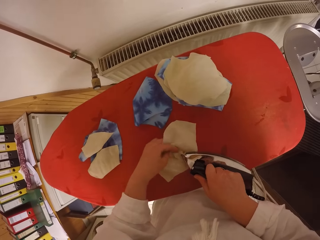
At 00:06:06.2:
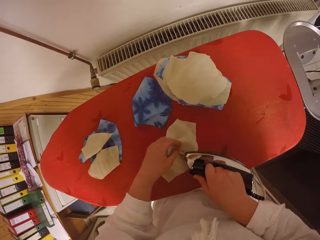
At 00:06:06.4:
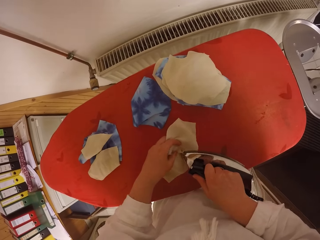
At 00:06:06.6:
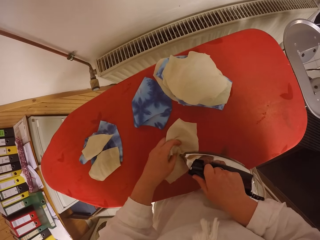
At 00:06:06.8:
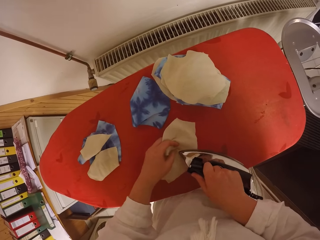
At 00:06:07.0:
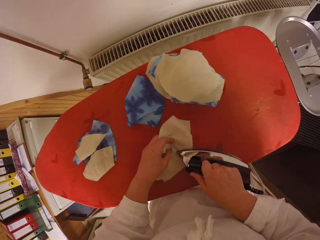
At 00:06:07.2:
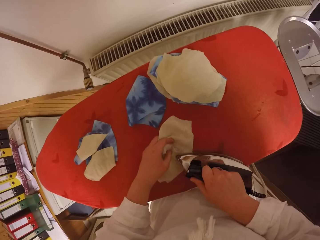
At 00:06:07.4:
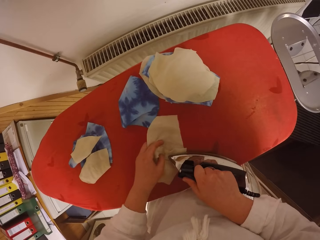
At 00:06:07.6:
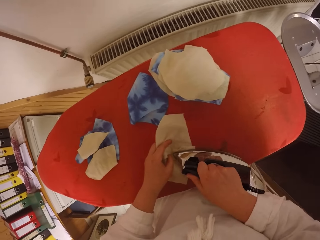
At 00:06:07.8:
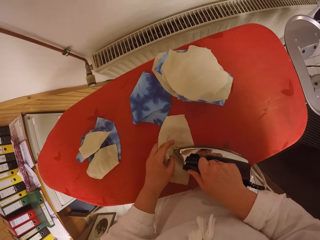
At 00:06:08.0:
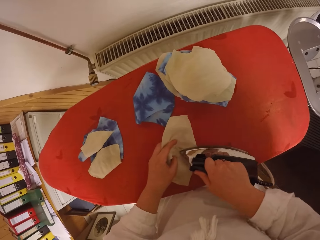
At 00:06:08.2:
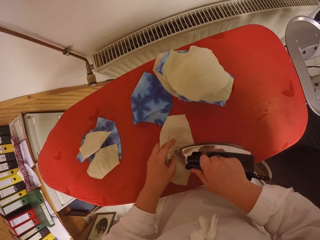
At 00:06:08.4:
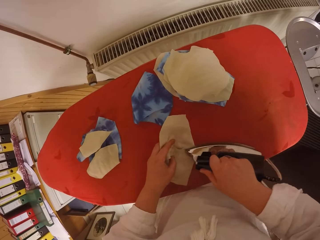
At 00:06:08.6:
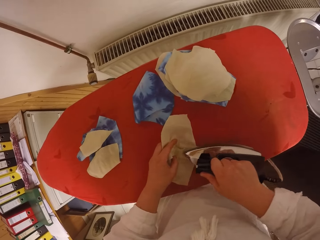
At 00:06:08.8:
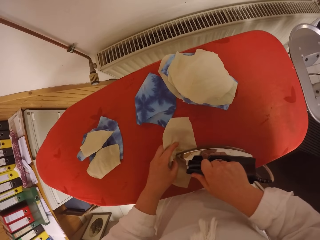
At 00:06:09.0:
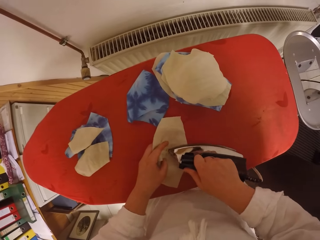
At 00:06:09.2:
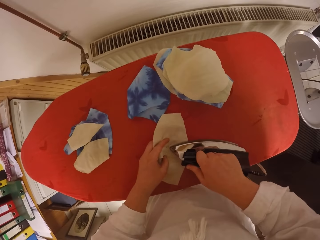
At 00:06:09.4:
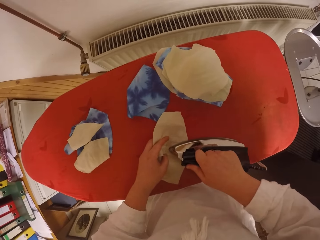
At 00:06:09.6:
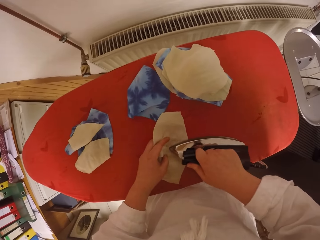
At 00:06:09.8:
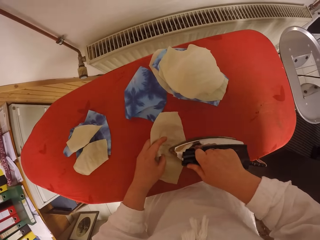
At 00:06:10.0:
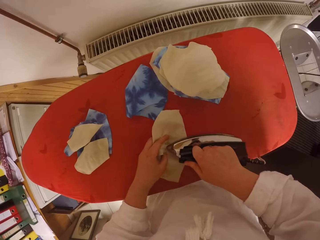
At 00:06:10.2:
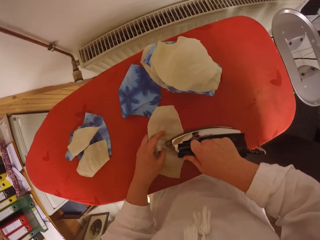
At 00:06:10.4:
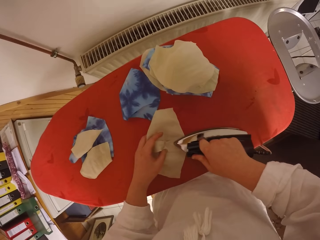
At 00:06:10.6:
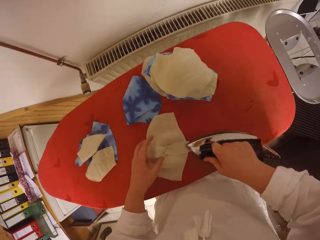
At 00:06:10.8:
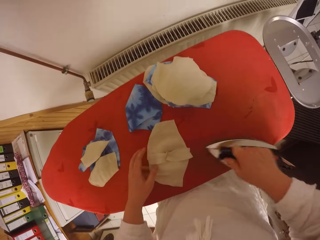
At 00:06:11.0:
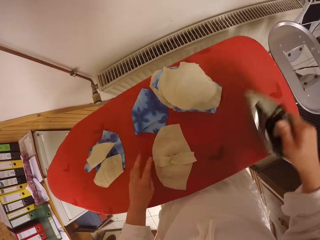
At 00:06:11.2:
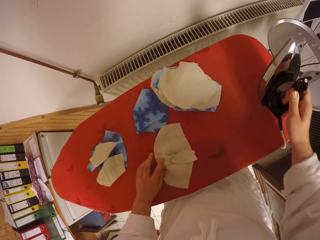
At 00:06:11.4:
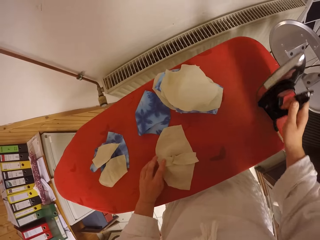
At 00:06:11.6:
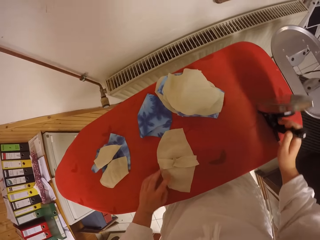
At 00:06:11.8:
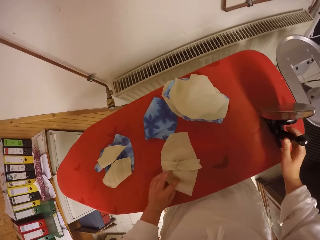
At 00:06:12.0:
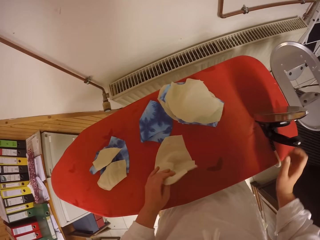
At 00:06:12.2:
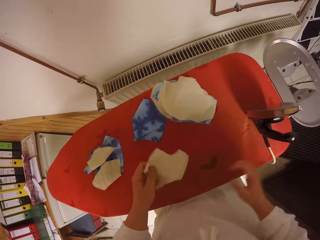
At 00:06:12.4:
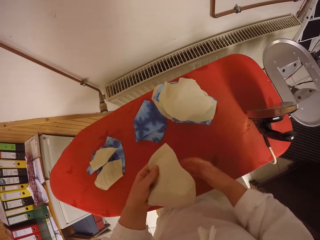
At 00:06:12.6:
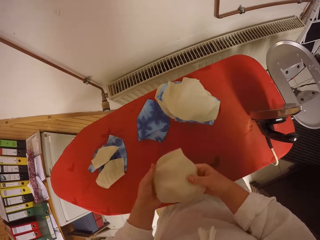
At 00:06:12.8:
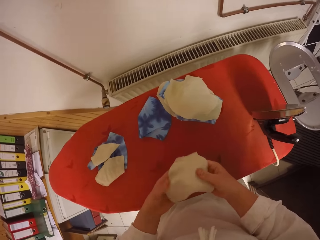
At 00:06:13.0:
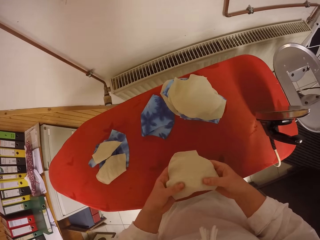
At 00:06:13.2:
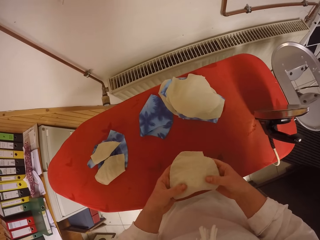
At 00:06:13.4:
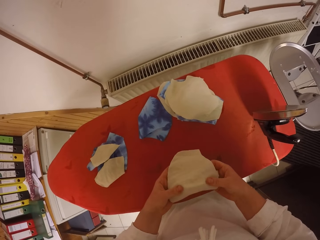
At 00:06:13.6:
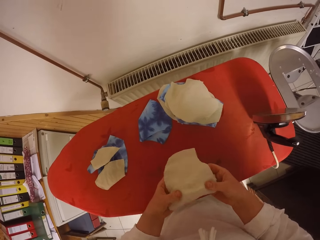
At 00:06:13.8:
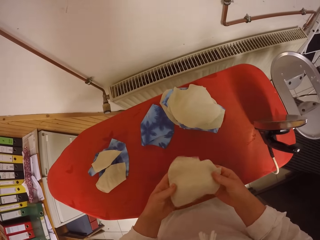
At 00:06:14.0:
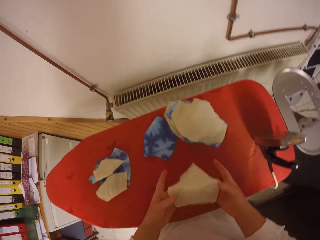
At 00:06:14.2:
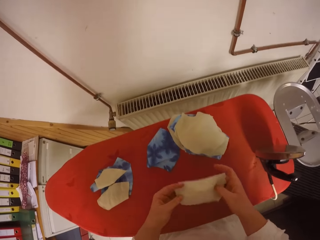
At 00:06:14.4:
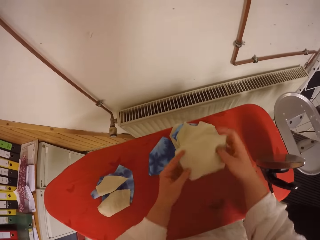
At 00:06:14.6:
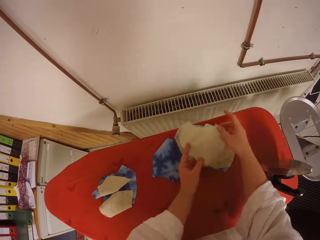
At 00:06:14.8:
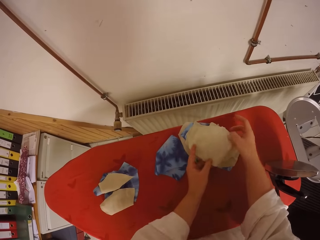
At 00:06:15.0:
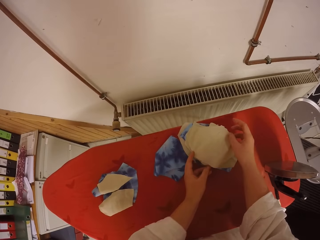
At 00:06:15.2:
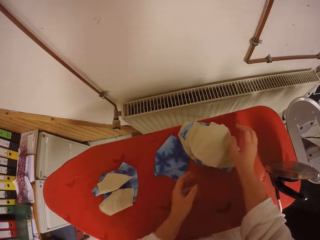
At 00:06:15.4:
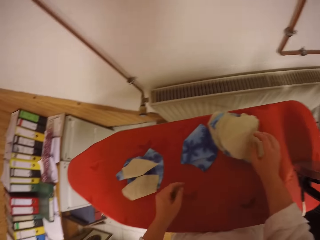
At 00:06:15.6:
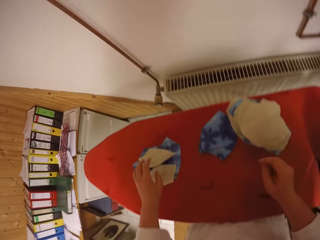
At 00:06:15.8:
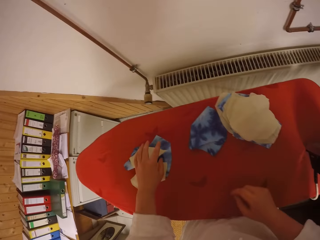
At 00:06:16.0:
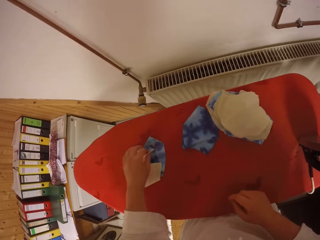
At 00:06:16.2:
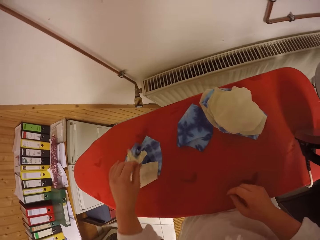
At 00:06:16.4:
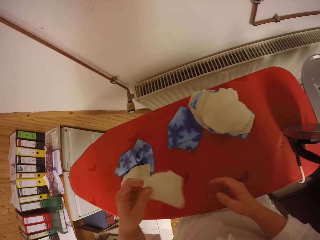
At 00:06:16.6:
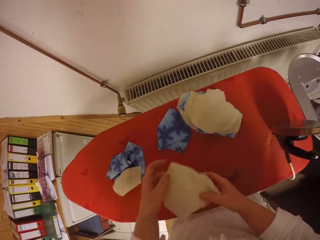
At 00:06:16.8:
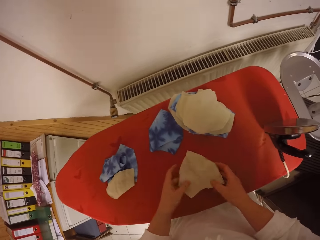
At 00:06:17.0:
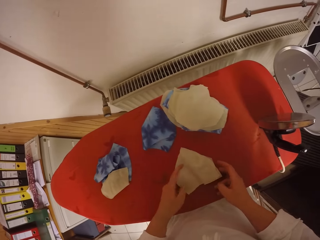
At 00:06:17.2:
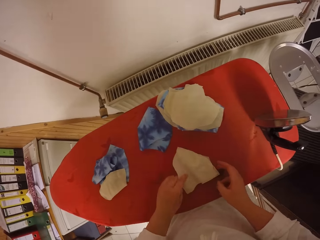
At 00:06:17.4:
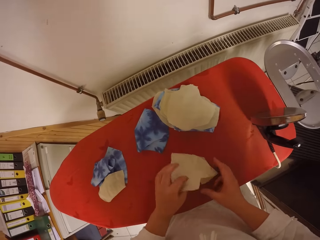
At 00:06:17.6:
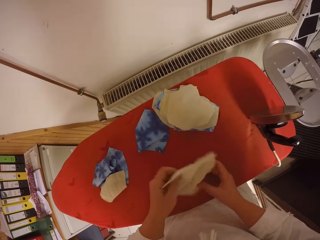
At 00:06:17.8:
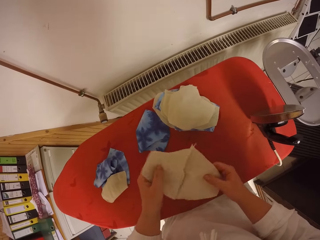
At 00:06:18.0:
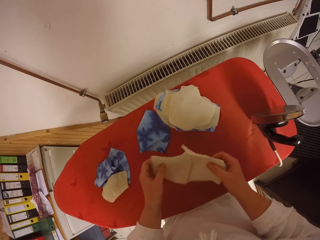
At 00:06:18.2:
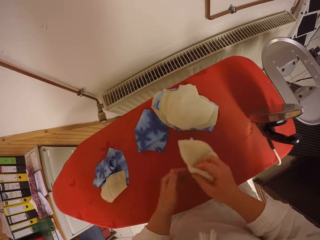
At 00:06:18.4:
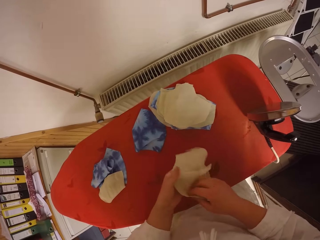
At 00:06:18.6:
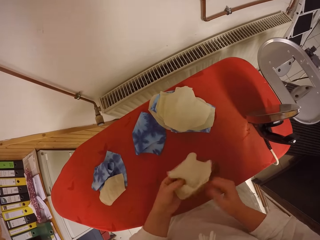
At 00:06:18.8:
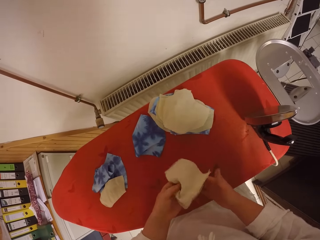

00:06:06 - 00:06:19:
The camera wearer irons the fabric. She drops the electric iron on her right hand on the ironing table. She turns the fabric with her left hand and holds the fabric with both hands. She touches the fabric. She drops the fabric on the fabrics on the ironing table with both hands. She picks a fabric from the ironing table with her left hand. She adjusts the fabric with both hands.

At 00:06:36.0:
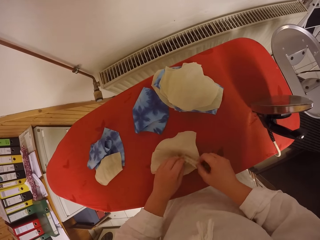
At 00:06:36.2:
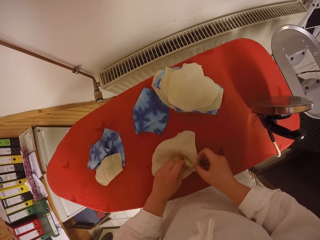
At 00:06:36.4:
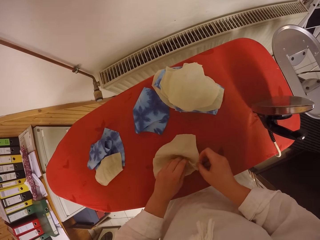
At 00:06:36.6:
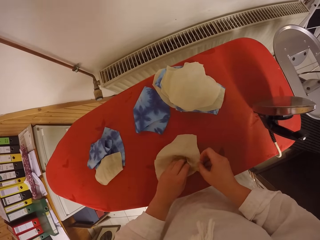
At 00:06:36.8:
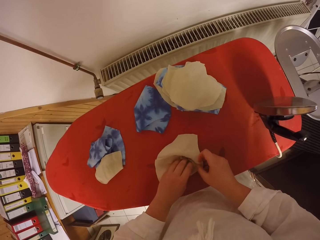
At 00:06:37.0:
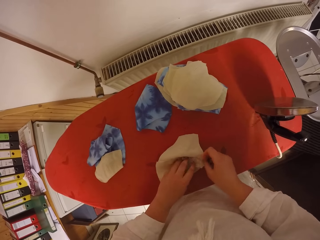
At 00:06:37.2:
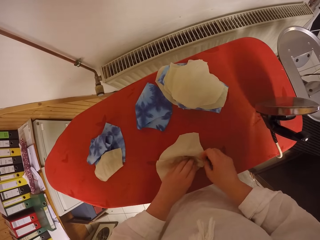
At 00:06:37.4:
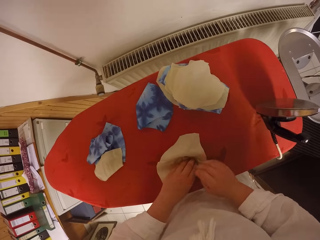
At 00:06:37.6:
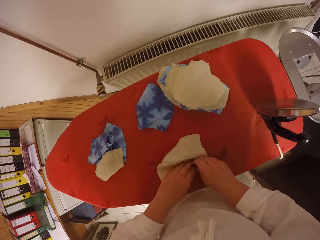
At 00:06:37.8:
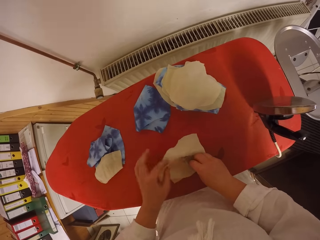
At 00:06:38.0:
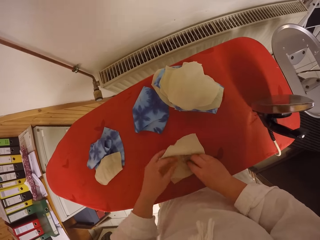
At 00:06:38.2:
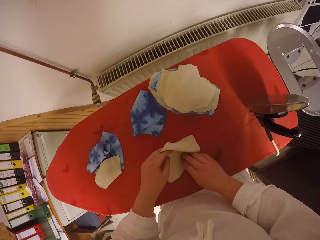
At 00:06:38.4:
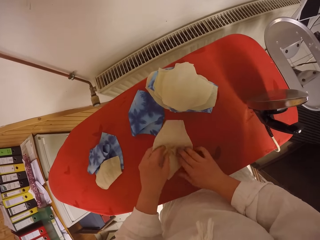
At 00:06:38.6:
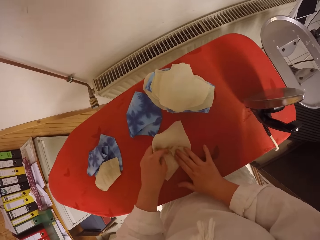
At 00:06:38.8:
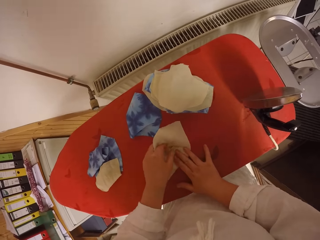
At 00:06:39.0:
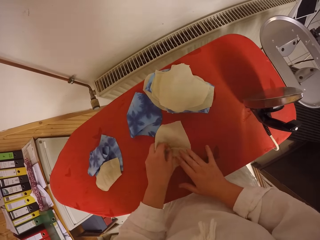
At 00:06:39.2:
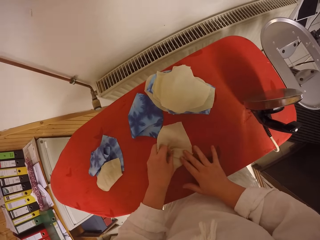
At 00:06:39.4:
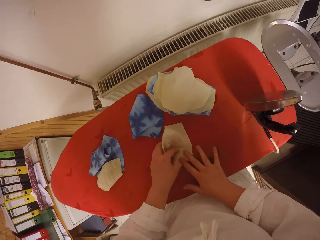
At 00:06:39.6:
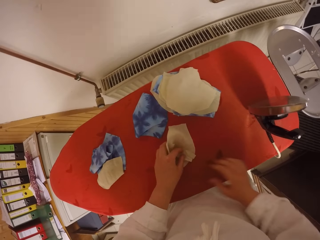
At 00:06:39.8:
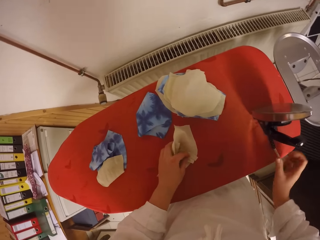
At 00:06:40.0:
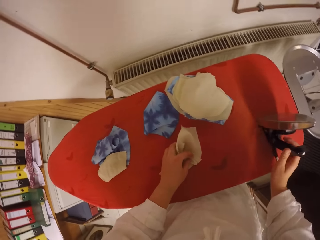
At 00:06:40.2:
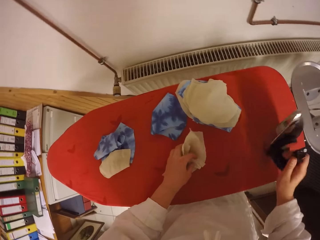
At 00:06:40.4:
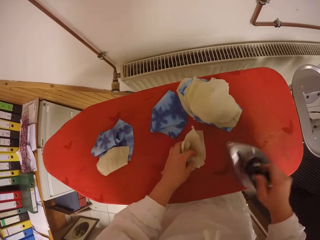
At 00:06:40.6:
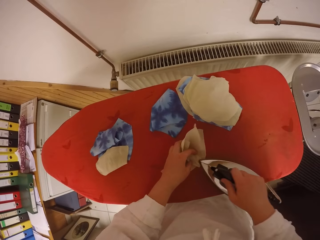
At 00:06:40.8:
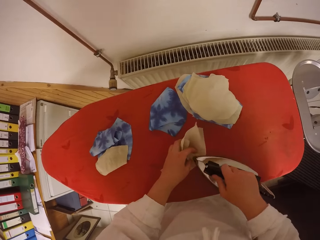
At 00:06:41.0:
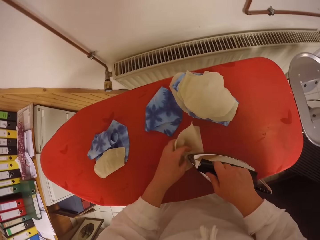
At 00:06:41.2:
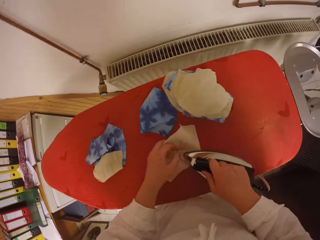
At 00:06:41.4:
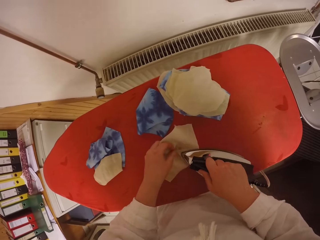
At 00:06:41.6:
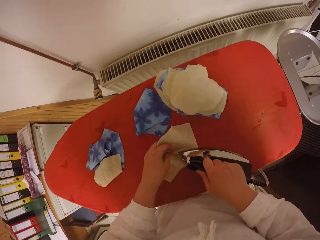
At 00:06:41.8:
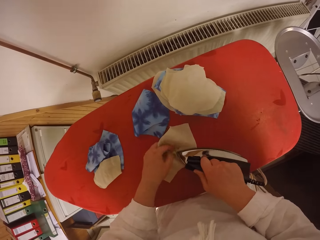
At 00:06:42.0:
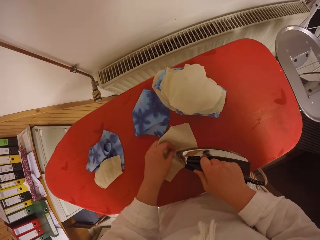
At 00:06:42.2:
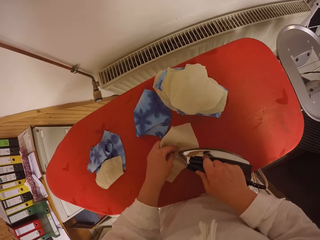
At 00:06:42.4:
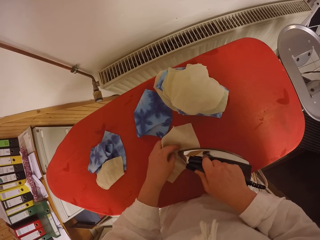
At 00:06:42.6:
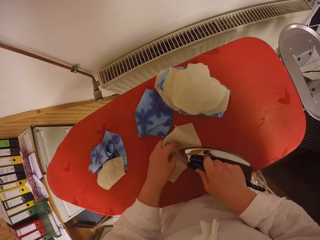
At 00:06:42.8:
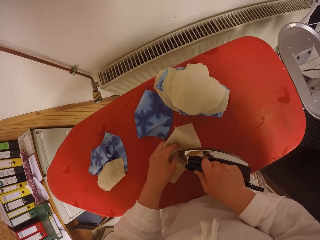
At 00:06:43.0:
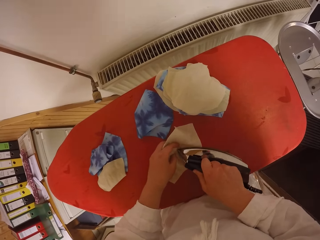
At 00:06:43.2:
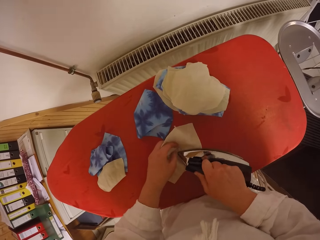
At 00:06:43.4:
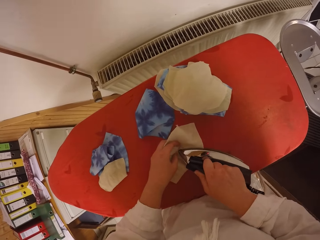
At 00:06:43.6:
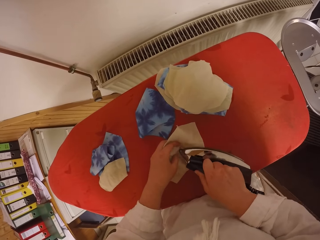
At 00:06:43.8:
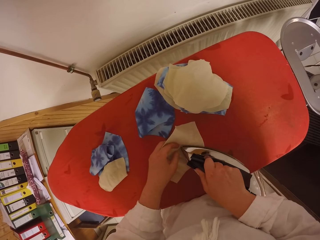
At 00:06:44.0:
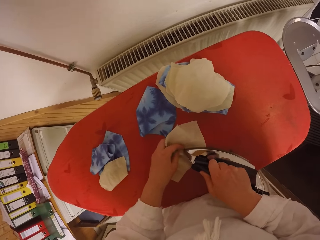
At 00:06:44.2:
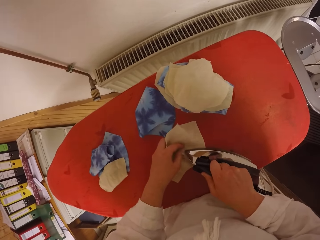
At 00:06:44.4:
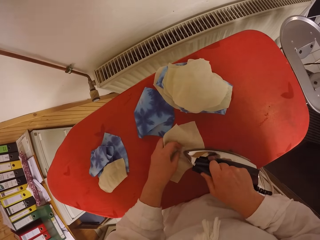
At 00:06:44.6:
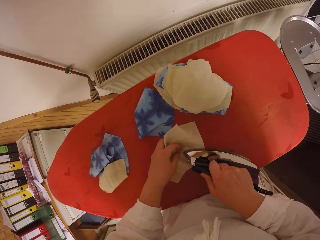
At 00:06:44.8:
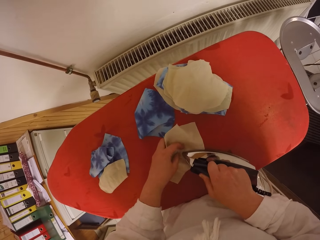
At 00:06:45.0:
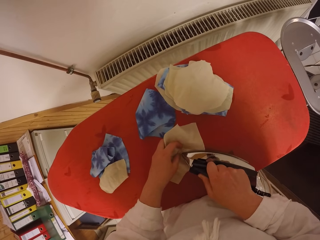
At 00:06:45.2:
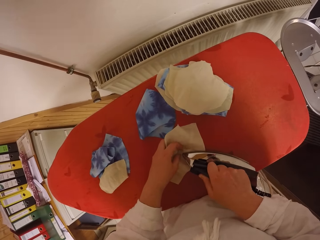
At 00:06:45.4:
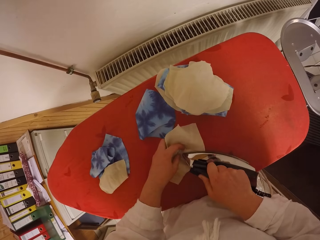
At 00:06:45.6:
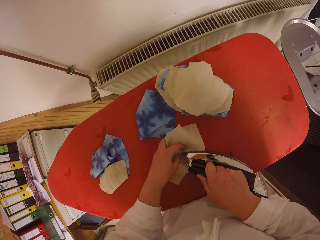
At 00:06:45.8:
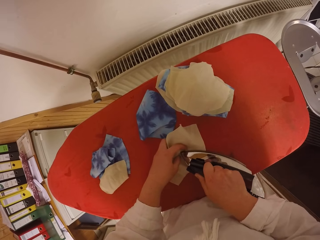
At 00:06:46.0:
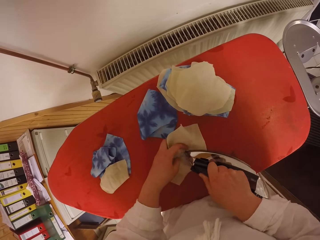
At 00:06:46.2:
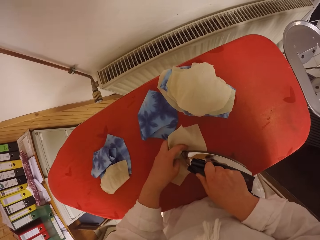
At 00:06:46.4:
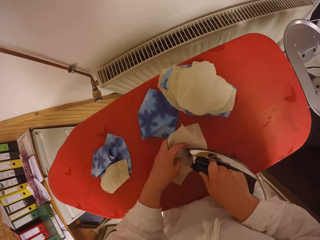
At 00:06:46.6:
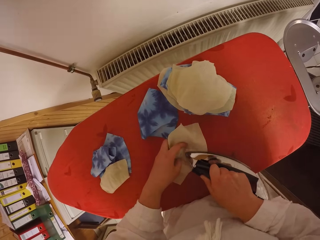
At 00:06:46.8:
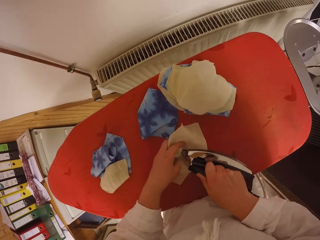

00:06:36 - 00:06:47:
The camera wearer straightens the fabric. She picks the electric iron from the ironing table with her right hand. She irons the fabric with the electric iron on her right hand.
